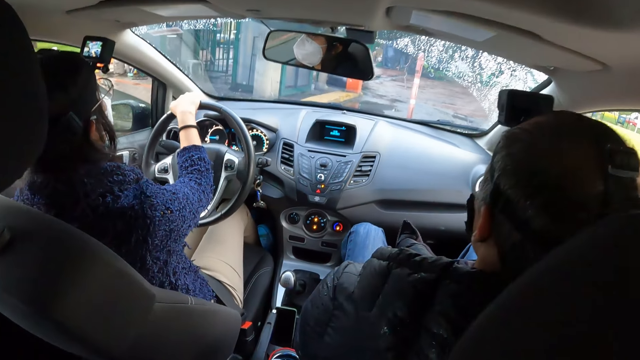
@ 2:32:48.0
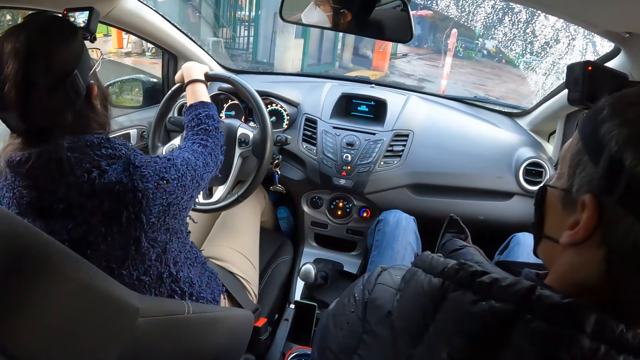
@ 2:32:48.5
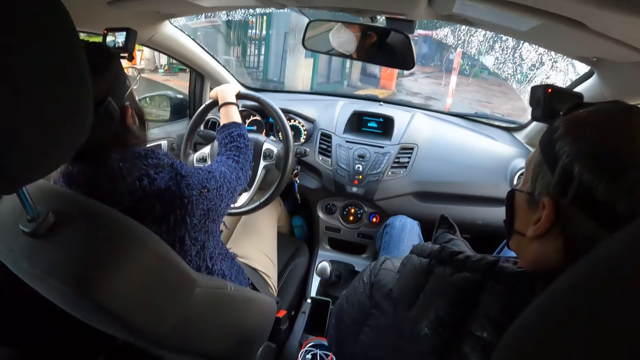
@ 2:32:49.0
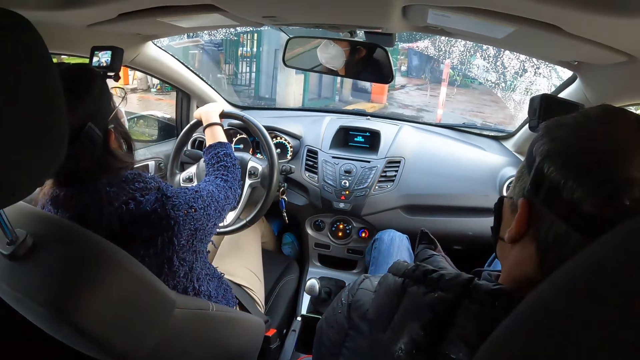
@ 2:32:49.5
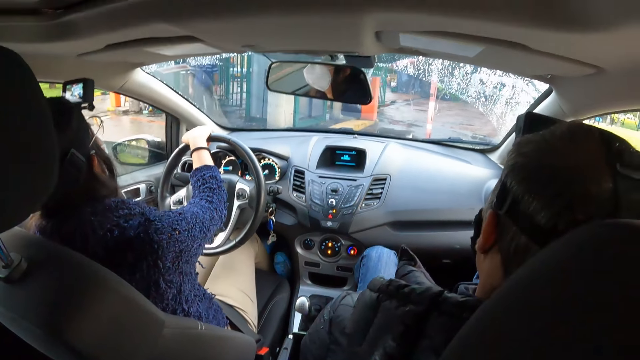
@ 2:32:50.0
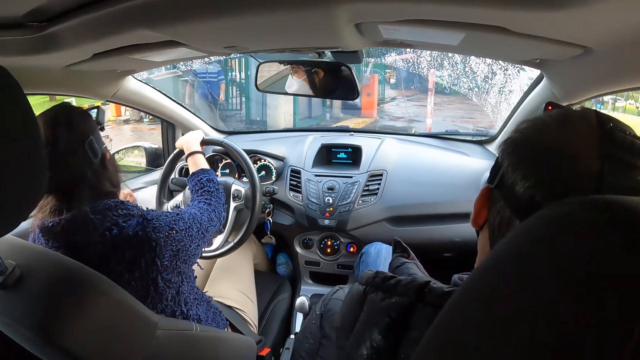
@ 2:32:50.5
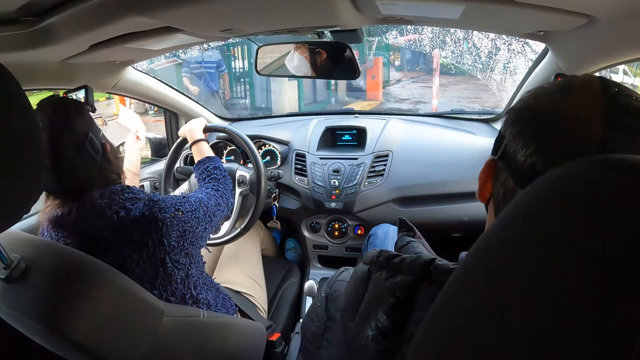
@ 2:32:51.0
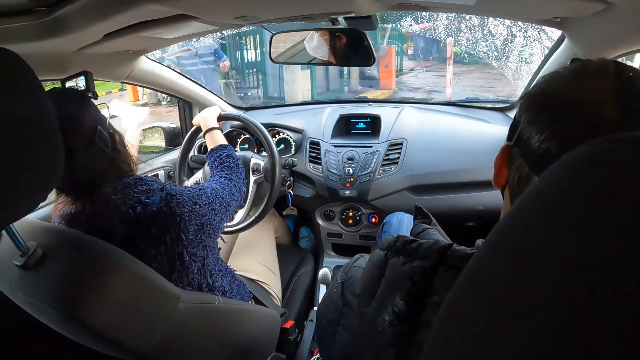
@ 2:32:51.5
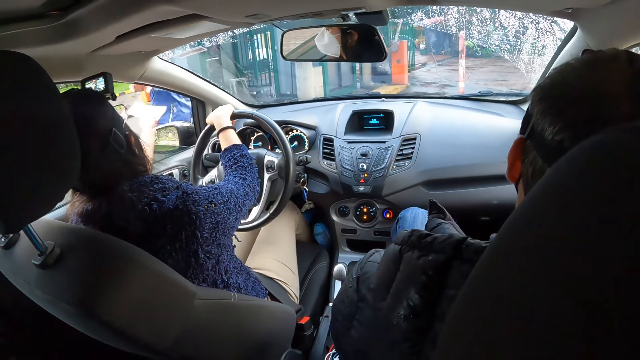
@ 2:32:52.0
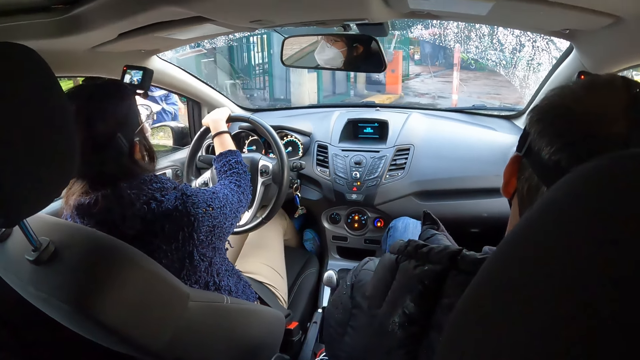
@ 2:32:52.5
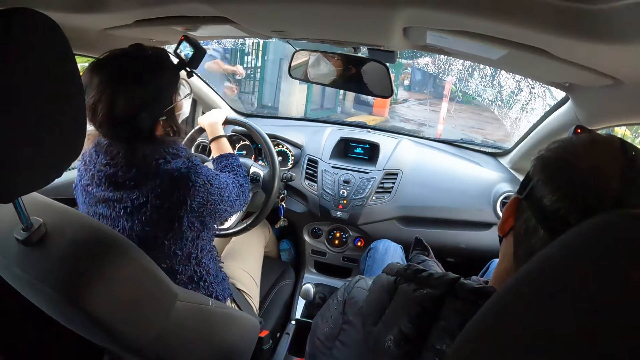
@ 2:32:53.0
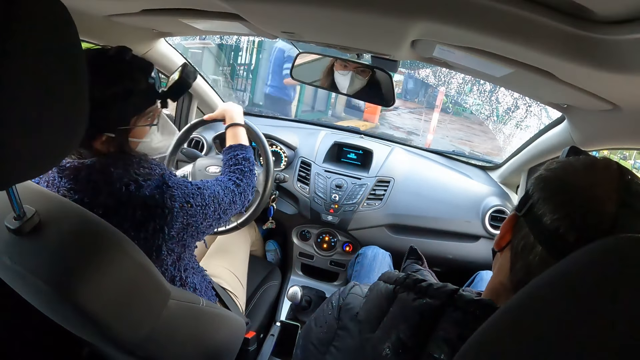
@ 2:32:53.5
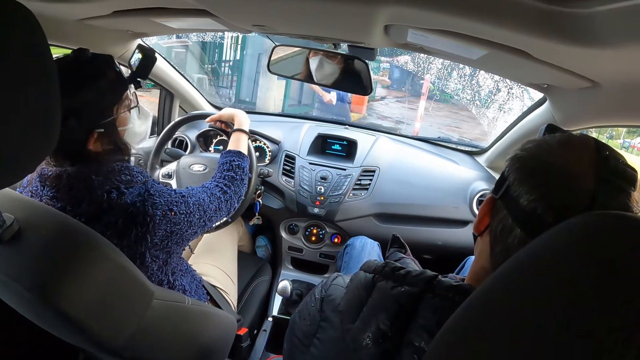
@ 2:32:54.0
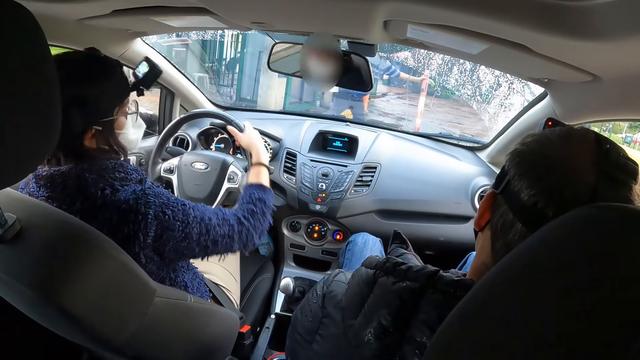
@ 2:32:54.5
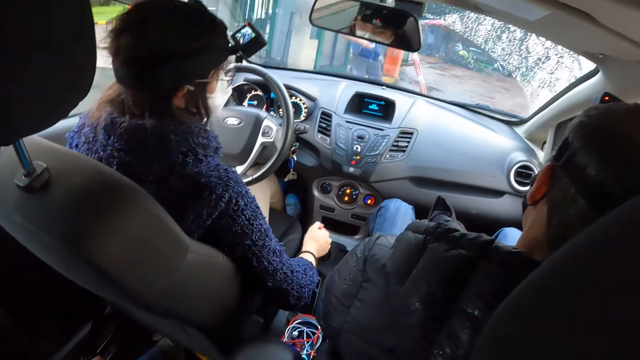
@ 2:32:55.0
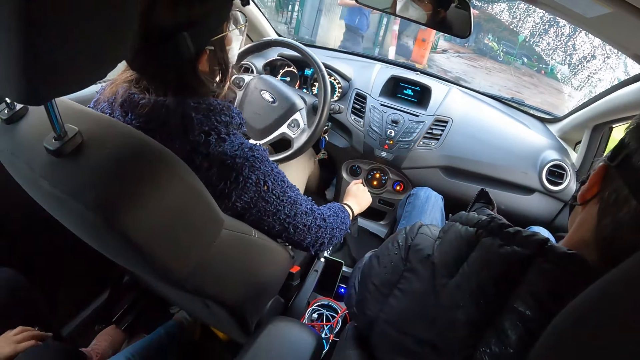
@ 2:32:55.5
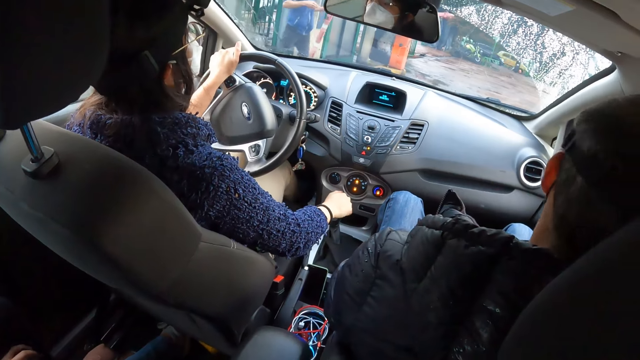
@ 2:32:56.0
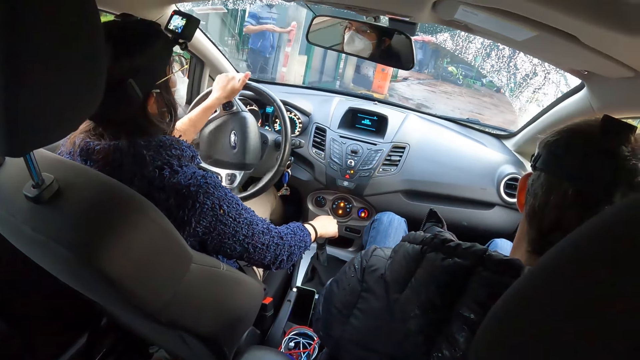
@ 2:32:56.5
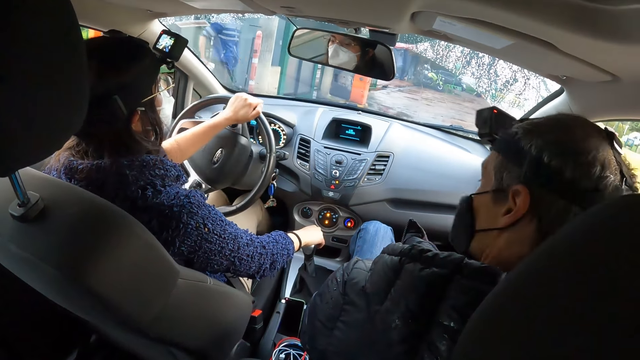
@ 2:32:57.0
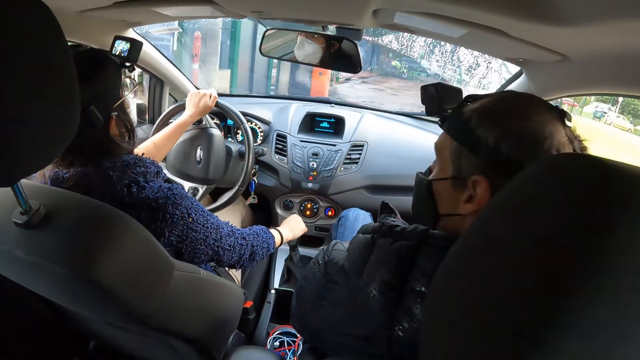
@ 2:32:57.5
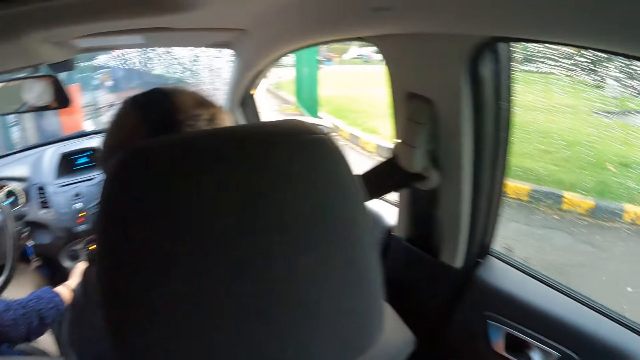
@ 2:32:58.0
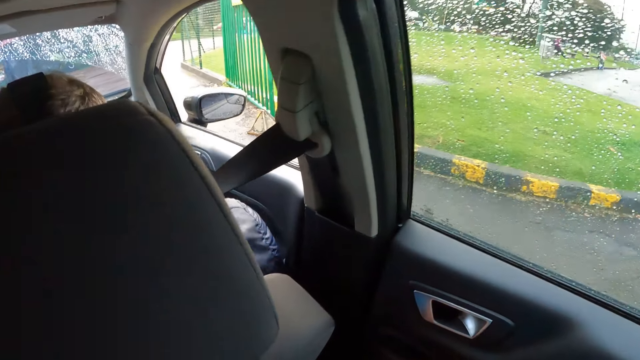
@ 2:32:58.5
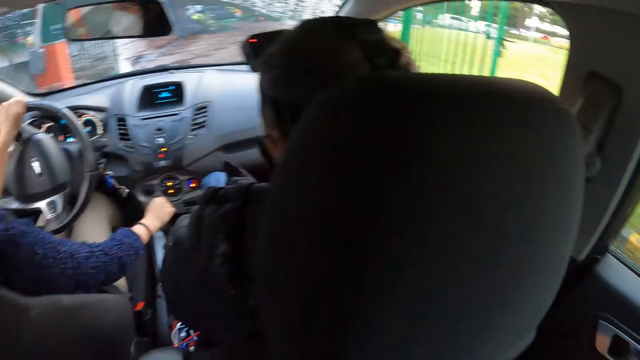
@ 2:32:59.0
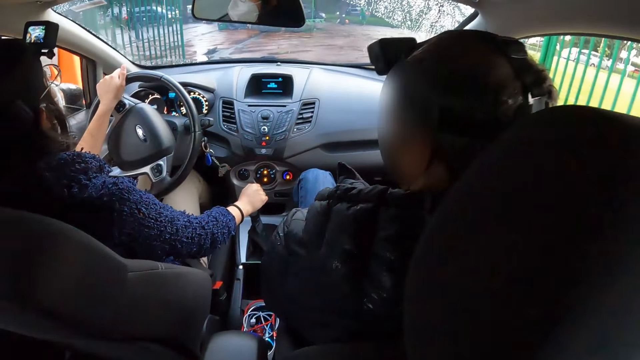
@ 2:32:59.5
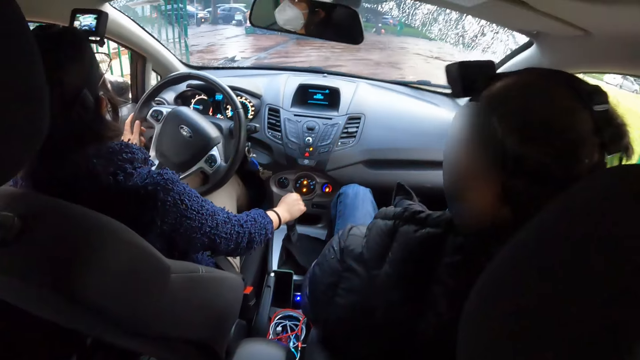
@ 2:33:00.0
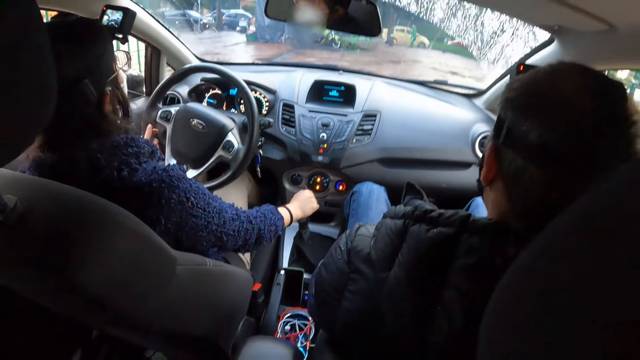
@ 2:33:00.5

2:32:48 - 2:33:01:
The woman stops the car. The woman gives the paper to a man with her left hand. The woman moves the car gear lever with her right hand and drives with her left hand on the steering wheel of the car. The camera wearer looks around.

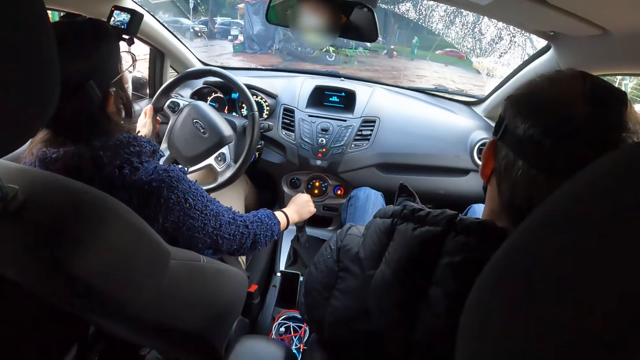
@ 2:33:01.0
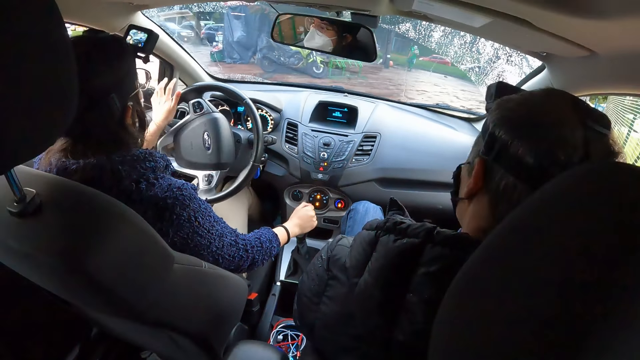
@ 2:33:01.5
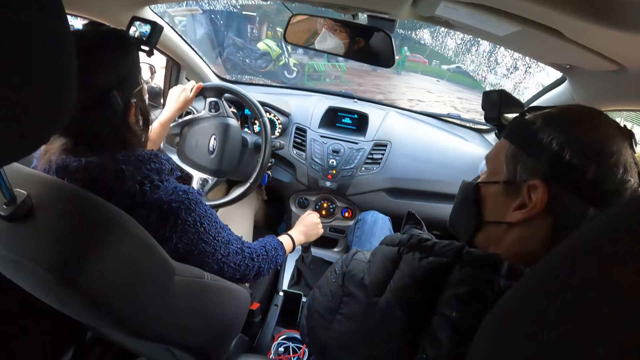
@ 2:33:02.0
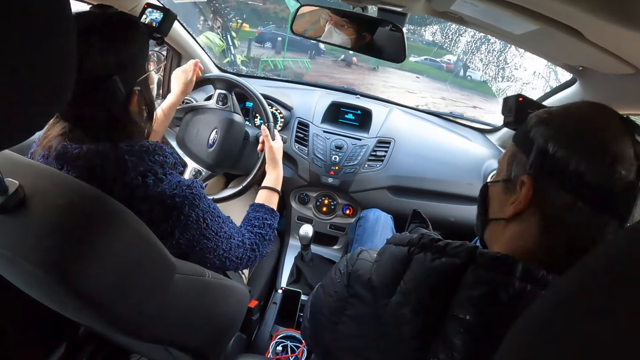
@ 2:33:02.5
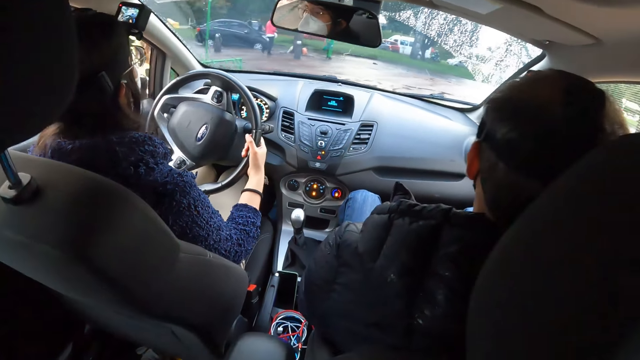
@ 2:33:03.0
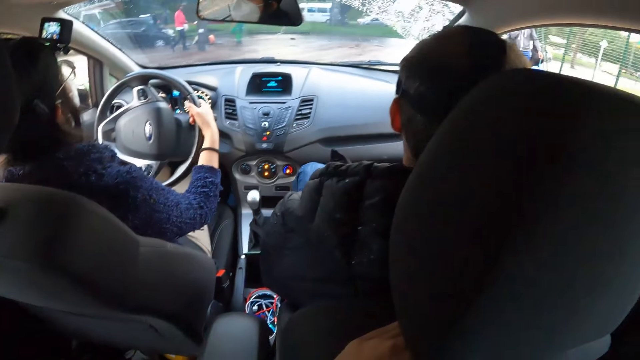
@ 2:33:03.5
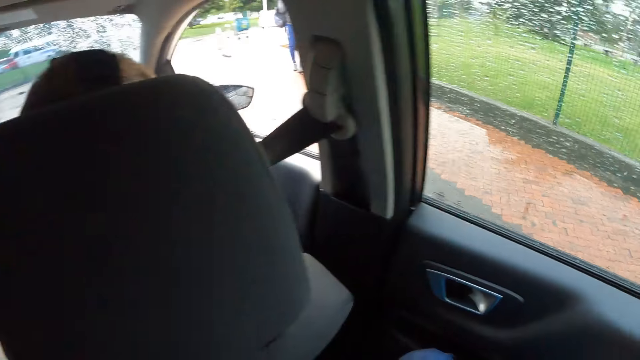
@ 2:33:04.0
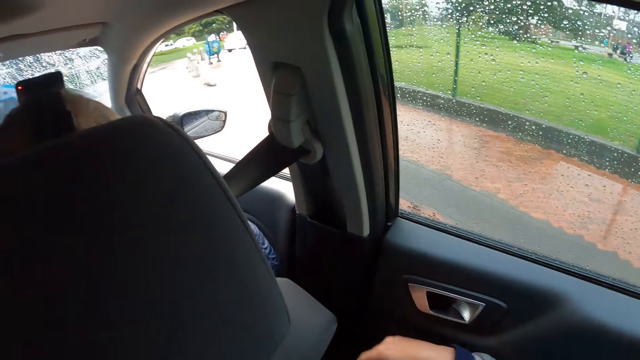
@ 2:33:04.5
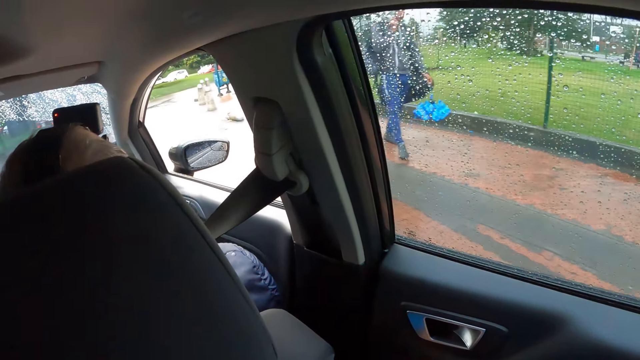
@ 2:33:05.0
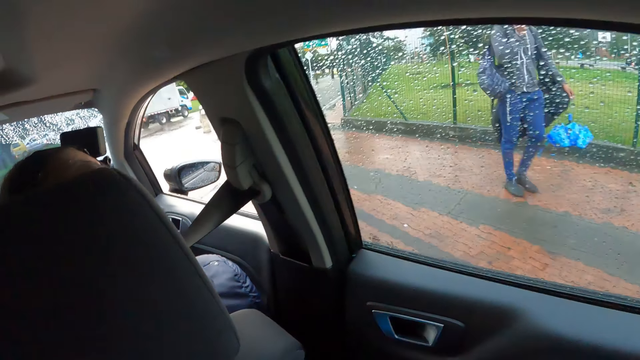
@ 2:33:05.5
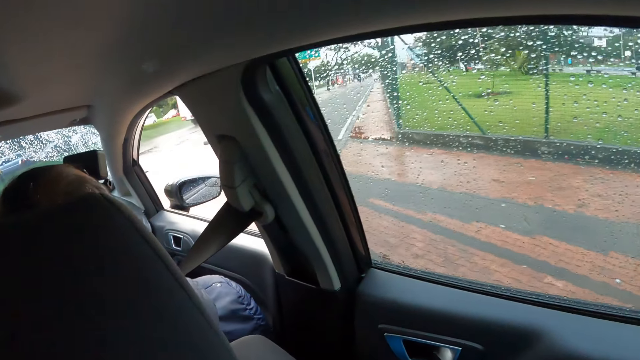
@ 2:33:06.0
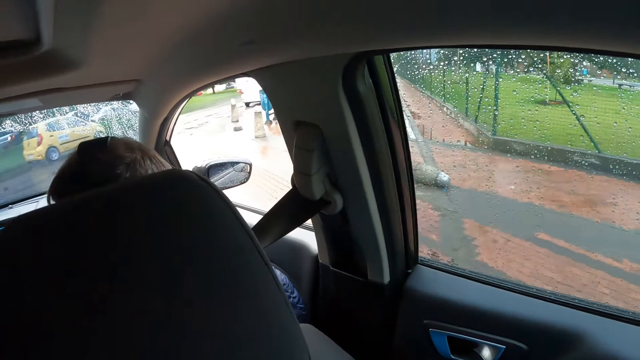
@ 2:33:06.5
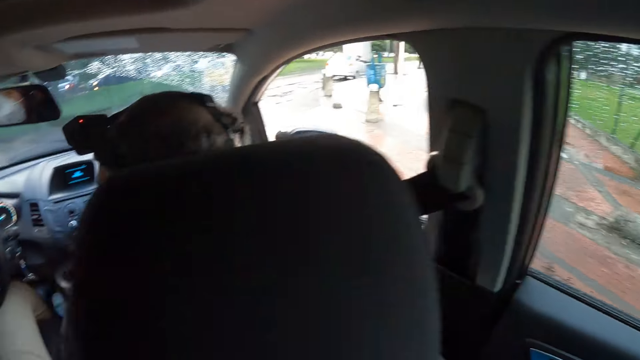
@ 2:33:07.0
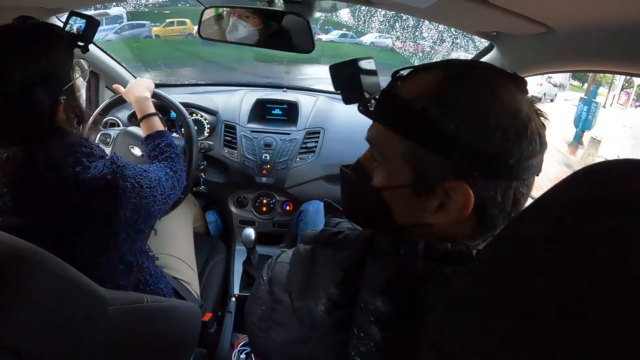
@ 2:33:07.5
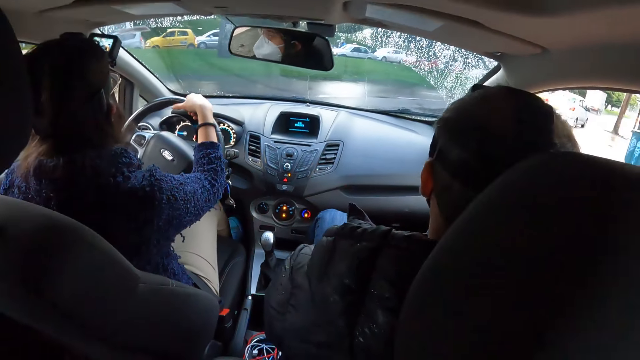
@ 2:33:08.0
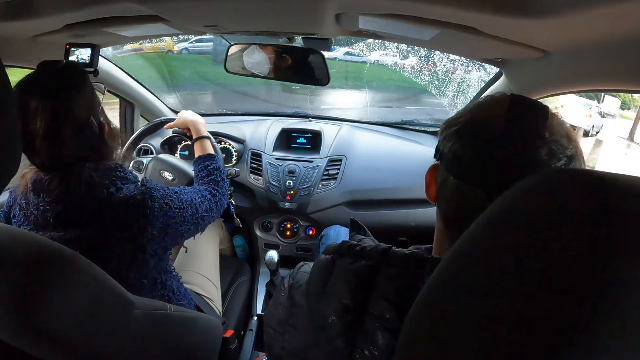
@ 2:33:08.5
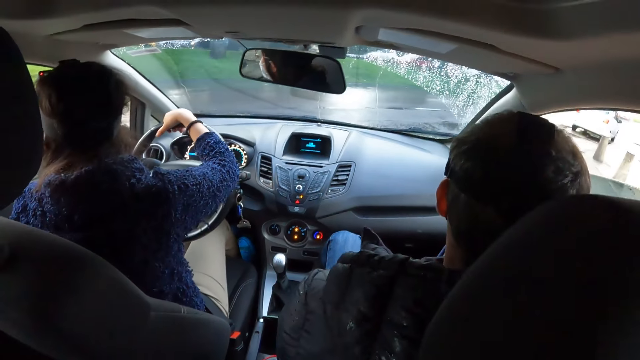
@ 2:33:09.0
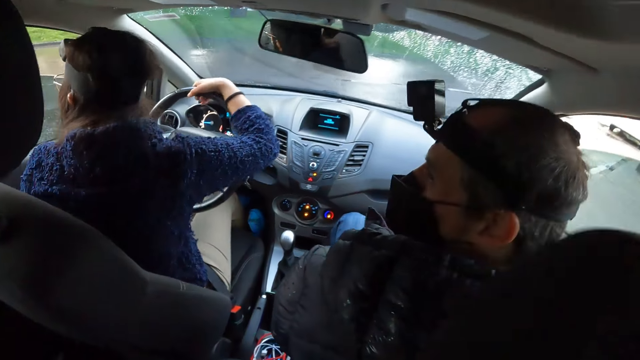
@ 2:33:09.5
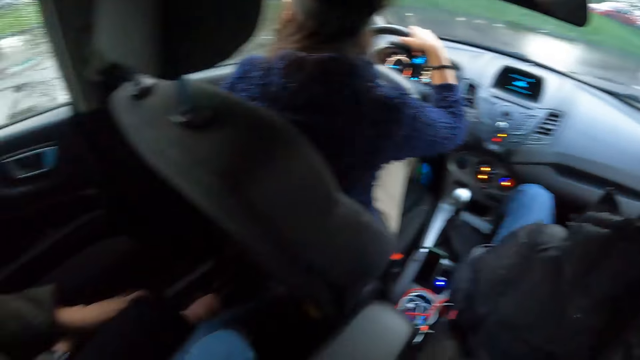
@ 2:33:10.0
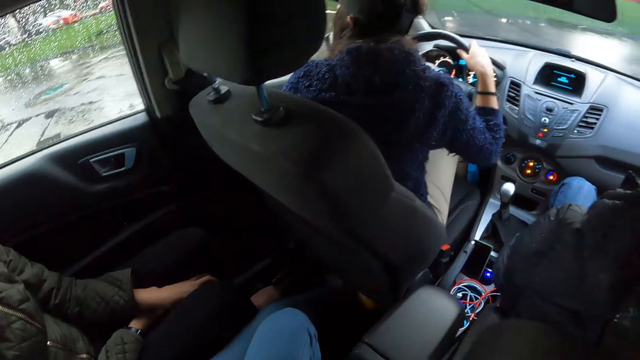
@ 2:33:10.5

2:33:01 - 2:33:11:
The woman drives with both hands on the steering wheel of the car. The camera wearer looks in front.
